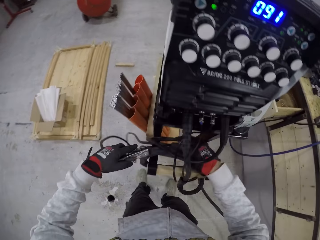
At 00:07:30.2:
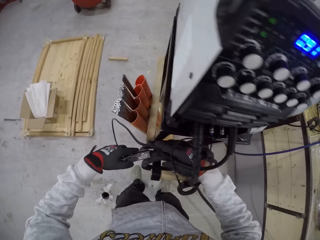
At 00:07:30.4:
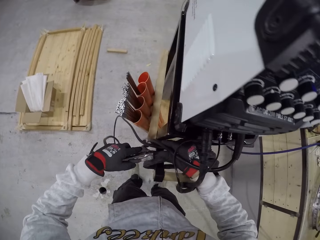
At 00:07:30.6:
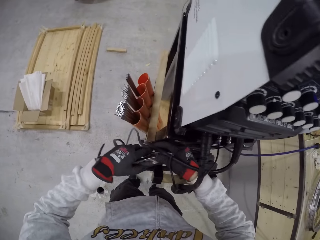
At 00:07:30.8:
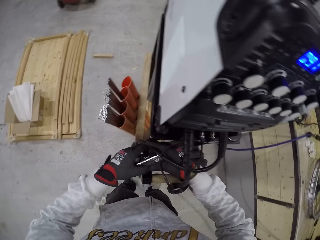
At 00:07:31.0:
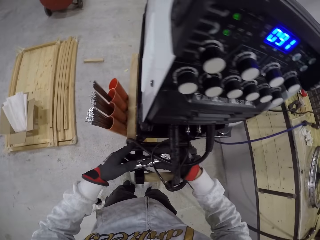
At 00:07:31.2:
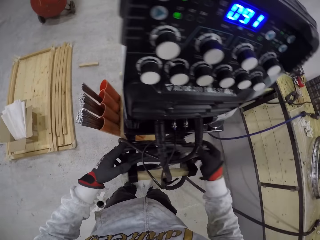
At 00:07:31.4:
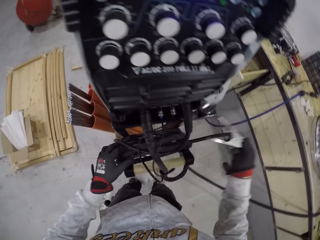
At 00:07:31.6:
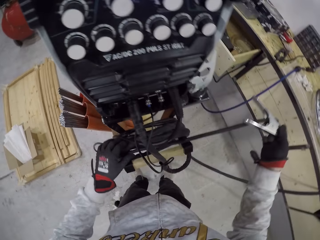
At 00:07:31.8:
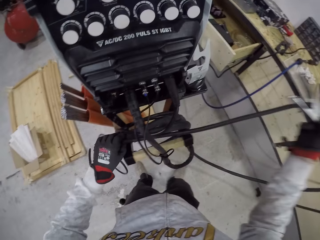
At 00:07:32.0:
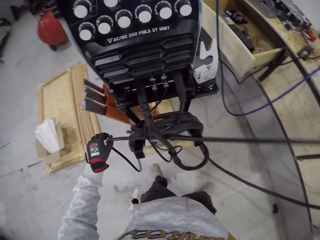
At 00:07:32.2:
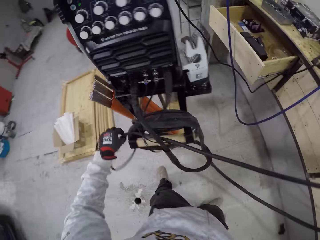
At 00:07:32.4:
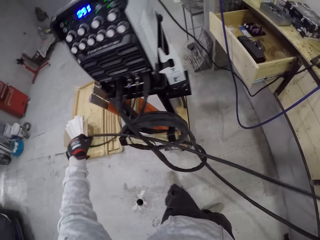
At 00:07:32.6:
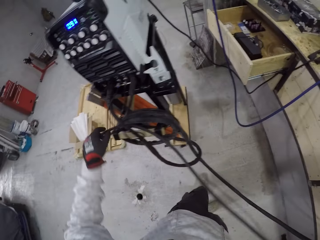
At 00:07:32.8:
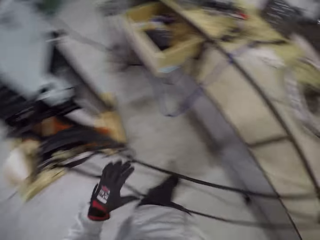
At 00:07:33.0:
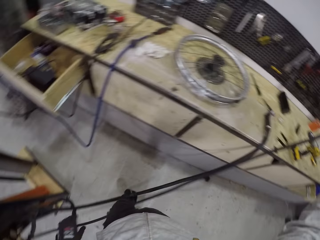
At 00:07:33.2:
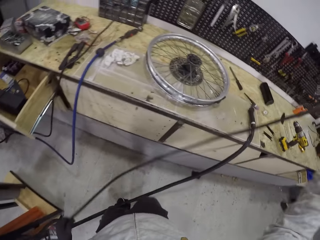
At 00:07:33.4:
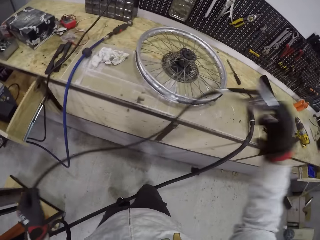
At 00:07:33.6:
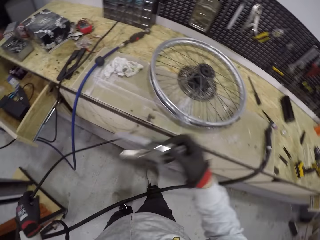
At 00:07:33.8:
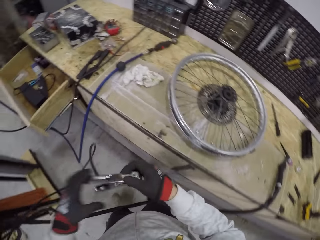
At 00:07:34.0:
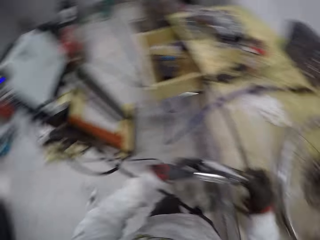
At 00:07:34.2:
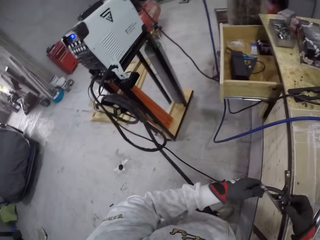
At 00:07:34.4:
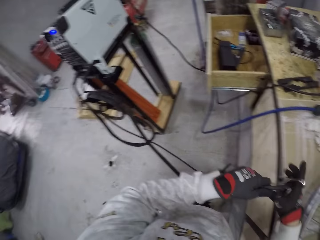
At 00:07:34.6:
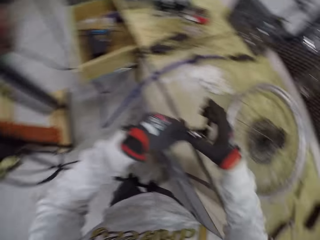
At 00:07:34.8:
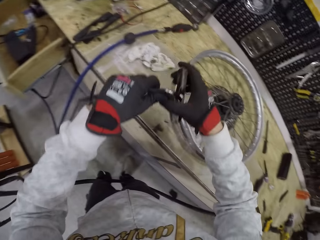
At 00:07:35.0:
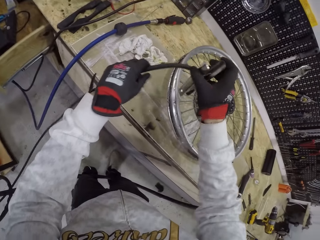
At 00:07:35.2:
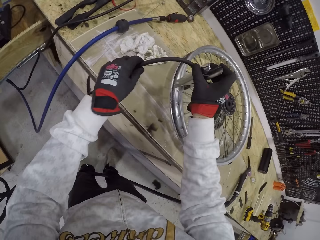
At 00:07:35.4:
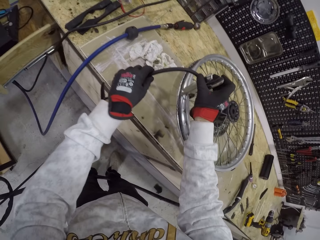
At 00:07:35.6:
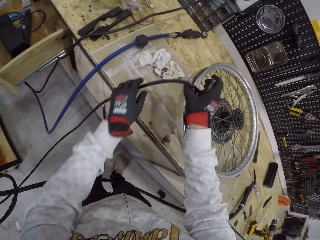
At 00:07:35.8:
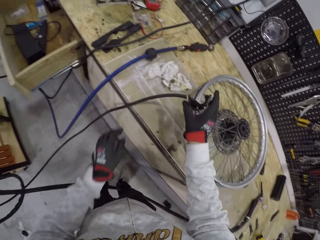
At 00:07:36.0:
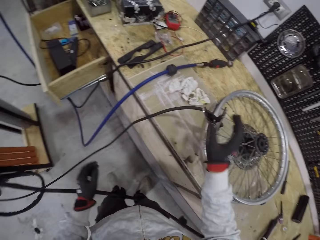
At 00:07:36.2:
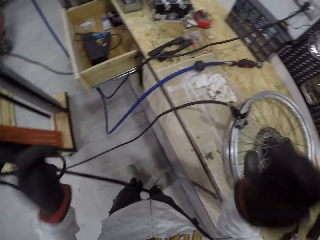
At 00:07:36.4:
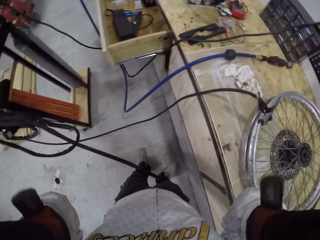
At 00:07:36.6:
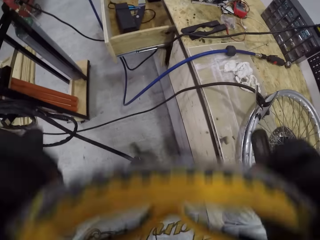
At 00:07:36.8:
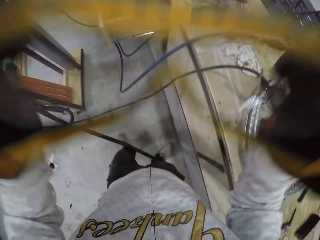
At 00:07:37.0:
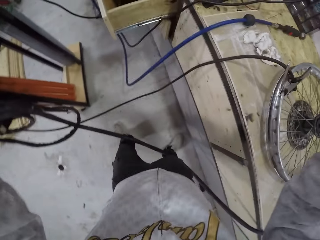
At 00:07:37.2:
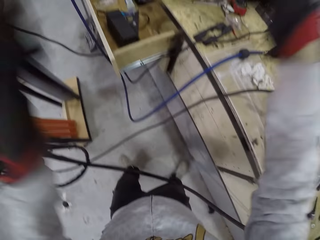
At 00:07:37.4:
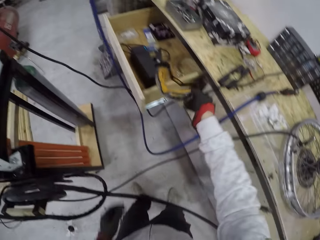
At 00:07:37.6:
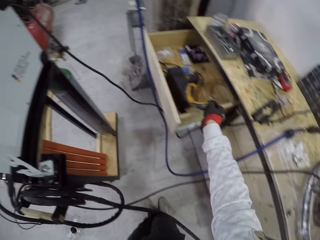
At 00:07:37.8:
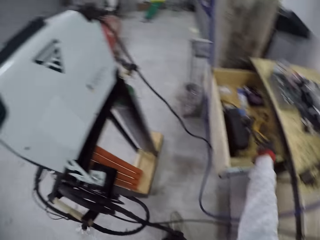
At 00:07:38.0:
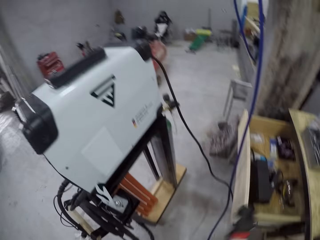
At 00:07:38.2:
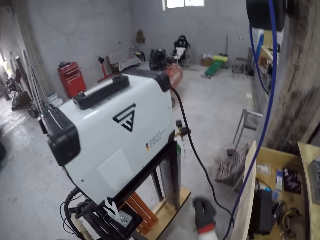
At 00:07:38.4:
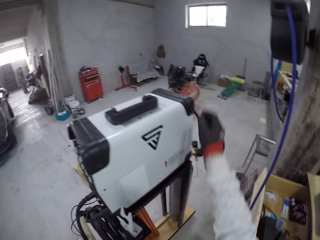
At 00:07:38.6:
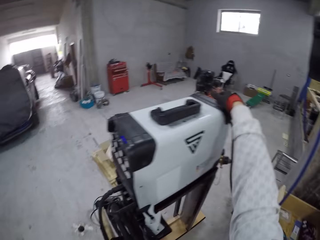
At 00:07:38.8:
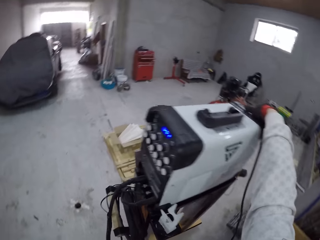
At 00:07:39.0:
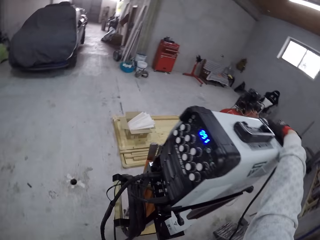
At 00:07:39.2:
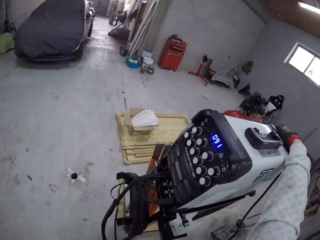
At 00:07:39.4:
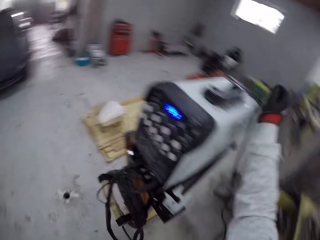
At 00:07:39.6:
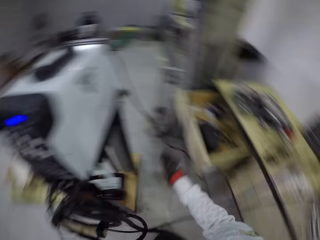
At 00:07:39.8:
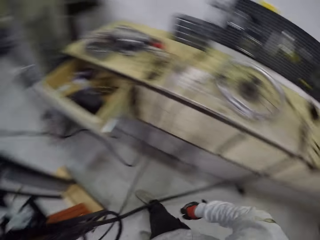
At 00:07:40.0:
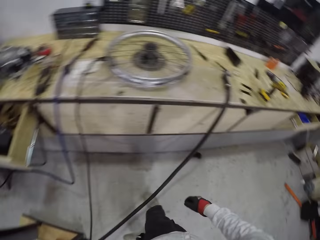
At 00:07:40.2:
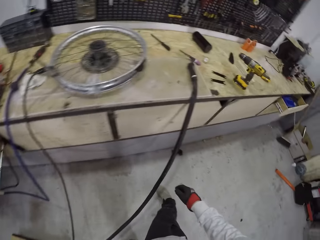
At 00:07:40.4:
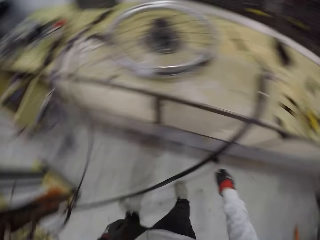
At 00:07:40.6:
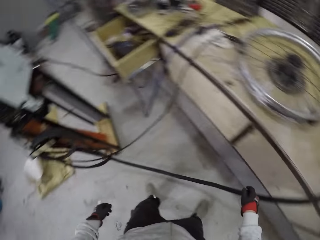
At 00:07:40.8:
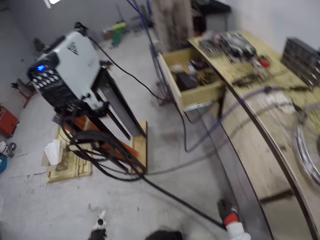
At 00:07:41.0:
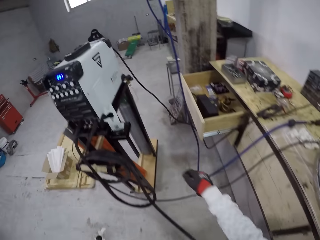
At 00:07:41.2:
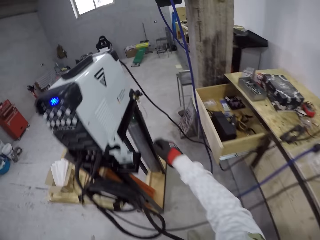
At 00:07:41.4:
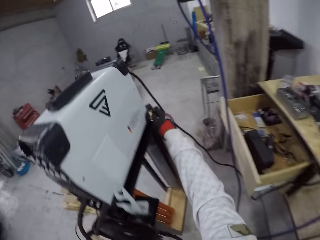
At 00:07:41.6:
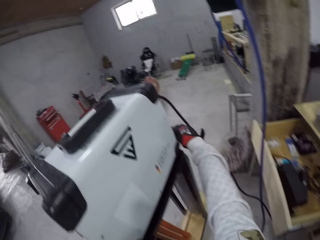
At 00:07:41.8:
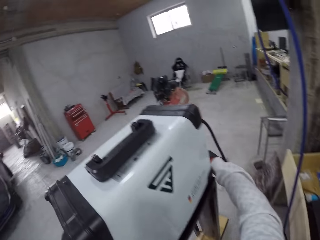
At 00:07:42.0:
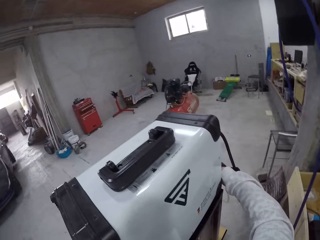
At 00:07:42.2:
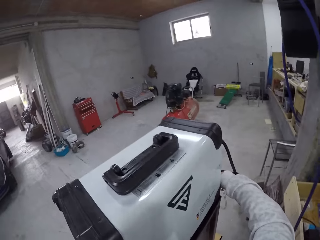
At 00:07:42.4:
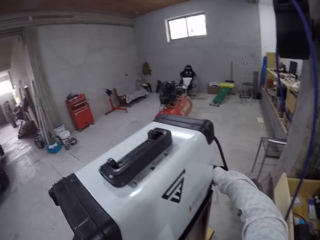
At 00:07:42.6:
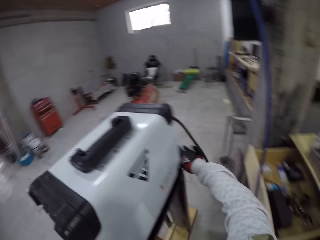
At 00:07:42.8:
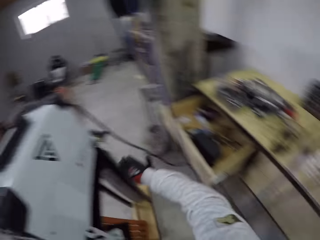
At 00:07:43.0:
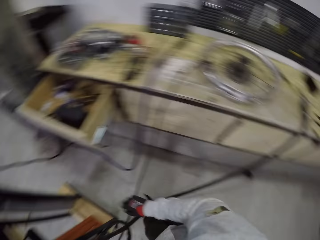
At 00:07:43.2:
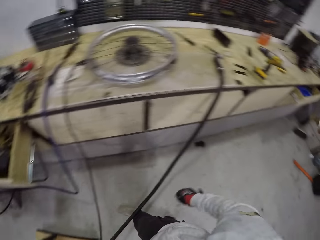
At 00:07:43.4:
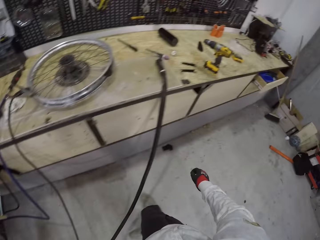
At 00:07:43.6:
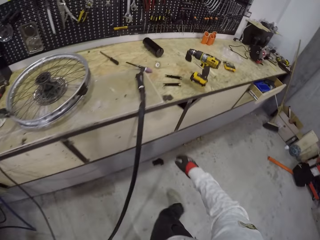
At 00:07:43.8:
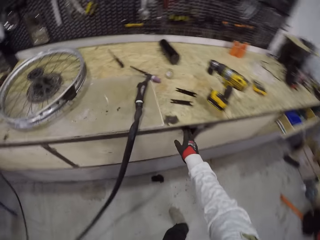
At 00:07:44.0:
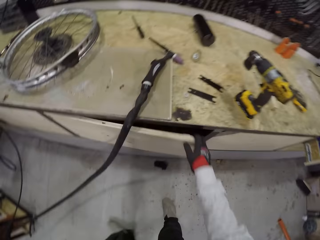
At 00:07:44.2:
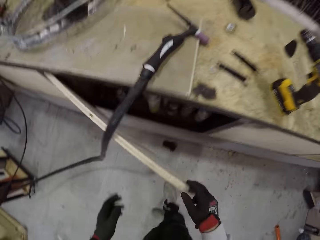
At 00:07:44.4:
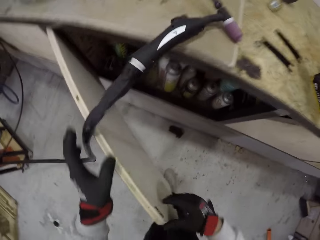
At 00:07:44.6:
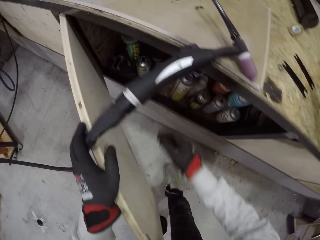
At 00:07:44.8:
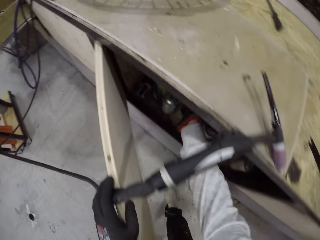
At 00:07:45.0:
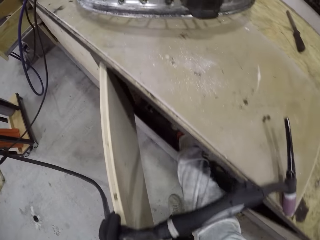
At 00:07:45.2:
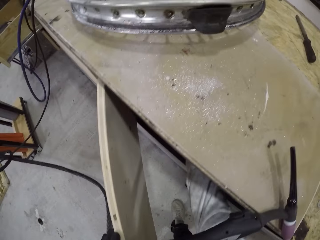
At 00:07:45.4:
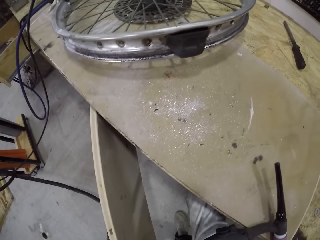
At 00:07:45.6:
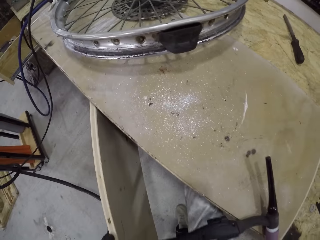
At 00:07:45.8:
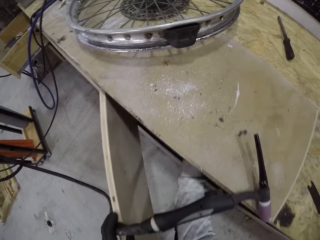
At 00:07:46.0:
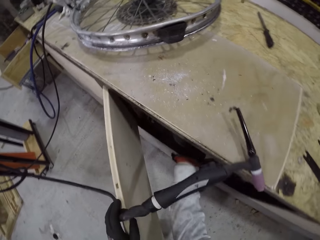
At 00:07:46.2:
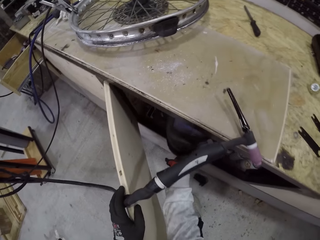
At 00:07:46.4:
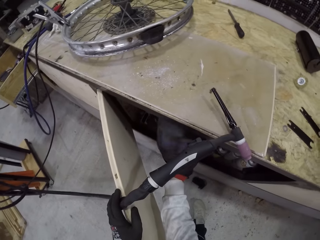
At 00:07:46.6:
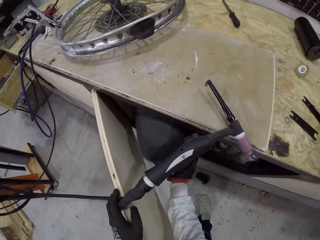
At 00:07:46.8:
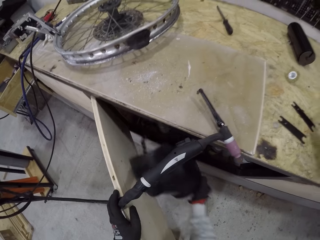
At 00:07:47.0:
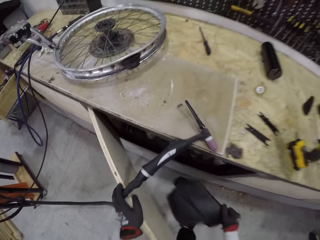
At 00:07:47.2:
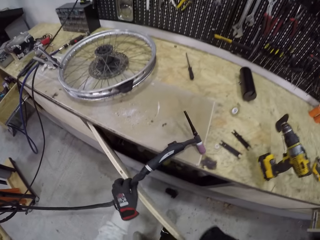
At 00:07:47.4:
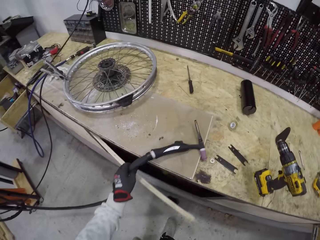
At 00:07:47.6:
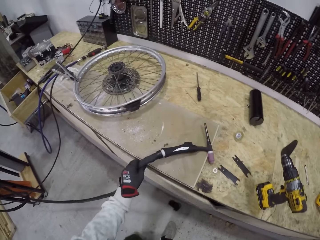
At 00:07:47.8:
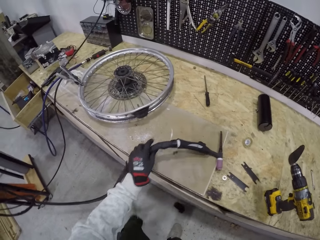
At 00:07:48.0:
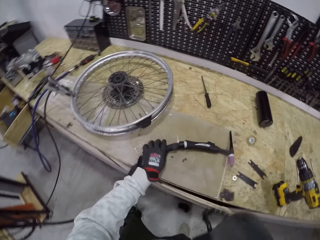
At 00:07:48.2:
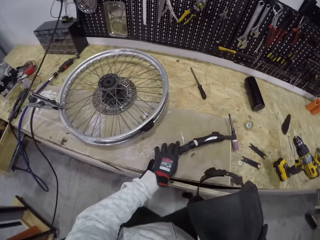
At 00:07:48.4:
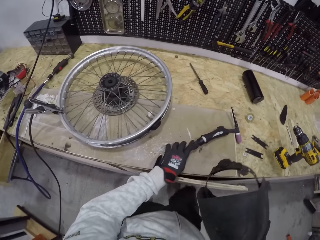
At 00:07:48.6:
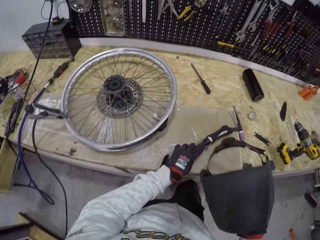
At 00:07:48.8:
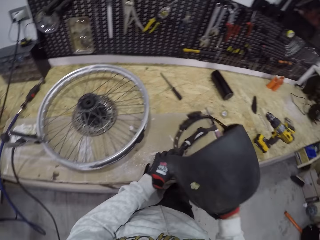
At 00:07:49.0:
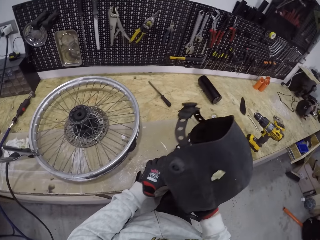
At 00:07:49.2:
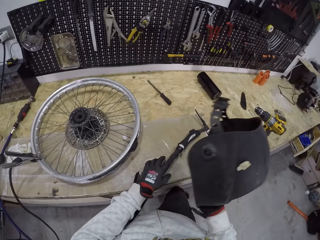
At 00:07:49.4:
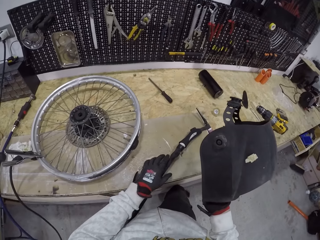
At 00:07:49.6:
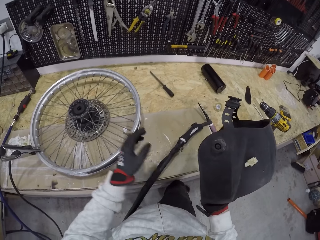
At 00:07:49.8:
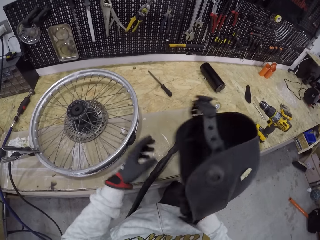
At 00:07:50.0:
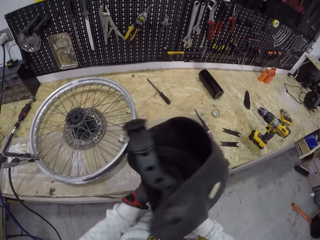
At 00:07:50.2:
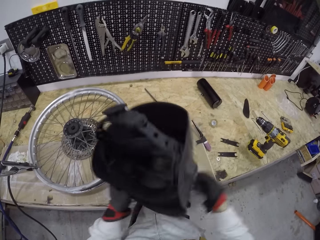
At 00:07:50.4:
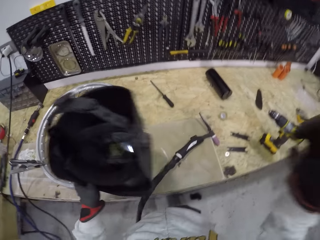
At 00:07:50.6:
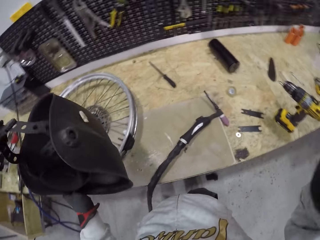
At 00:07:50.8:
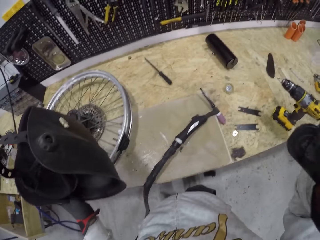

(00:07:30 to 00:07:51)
The camera wearer pulls the cable. He clips the jumper cable to the bicycle rim with the holder. He lifts his hand. He removes the glasses. He drops the welder glasses in the drawer with his right hand. He touches the power source or digital inverter with his right hand. He looks on the other side. He touches the power source with his right hand. He walks away from the digital inverter. He opens the cabinet with his right hand. He holds the wired welding bit with his left hand. He puts his hand in the cabinet. He holds a helmet. He picks up the welding helmet from the cabinet with his right hand. He closes the cabinet. He holds the welder. He holds the welding helmet with his right hand.
